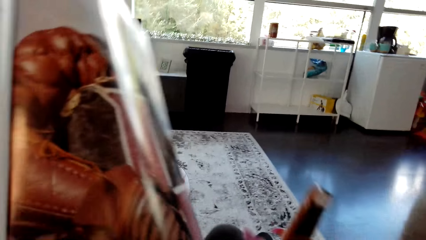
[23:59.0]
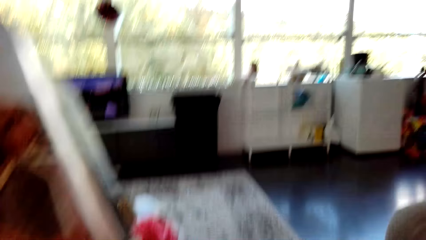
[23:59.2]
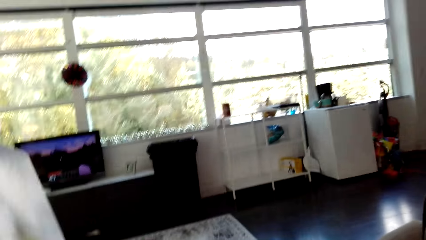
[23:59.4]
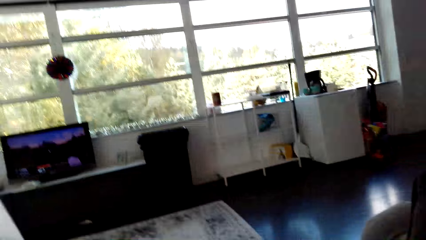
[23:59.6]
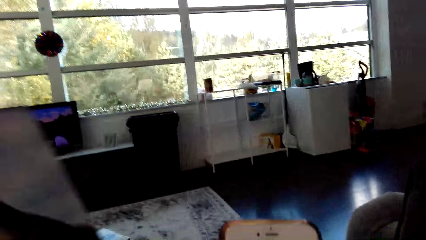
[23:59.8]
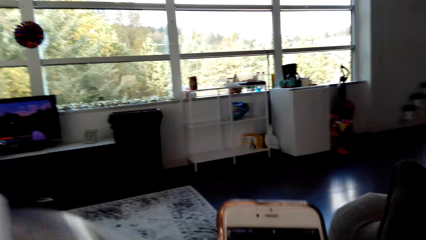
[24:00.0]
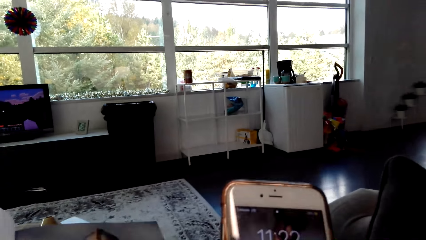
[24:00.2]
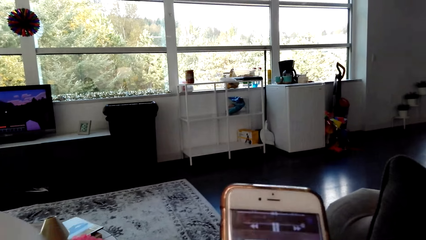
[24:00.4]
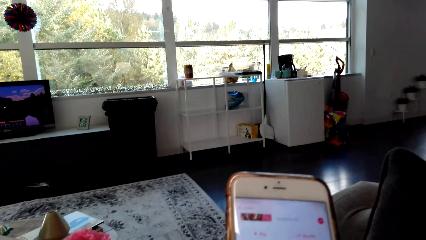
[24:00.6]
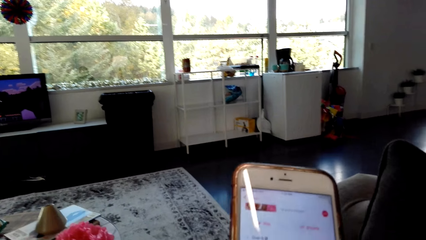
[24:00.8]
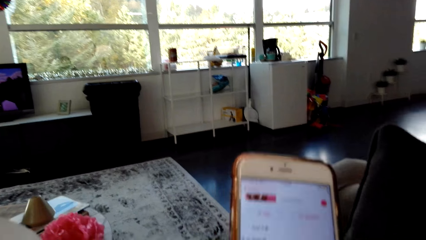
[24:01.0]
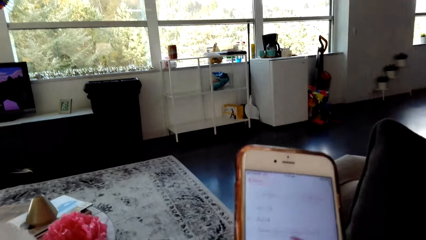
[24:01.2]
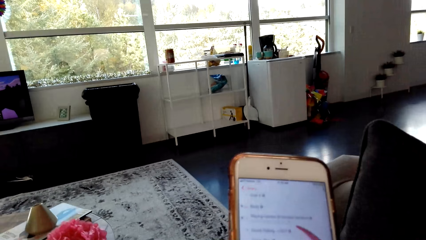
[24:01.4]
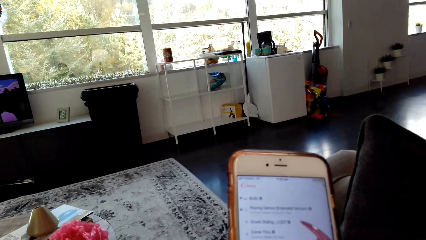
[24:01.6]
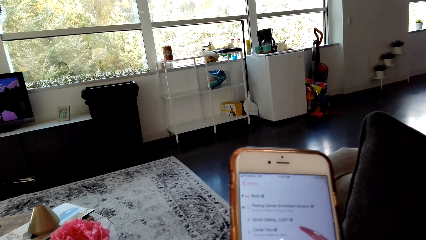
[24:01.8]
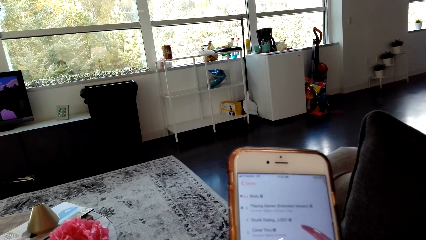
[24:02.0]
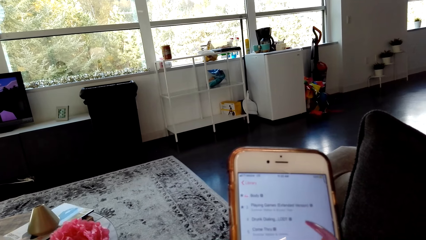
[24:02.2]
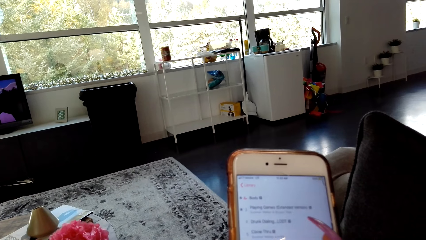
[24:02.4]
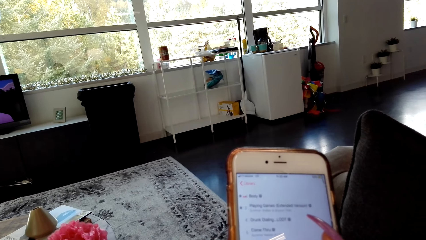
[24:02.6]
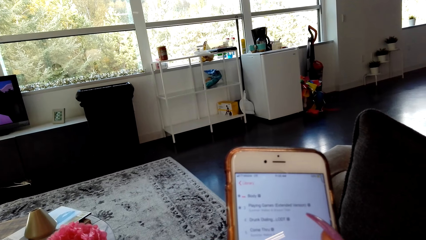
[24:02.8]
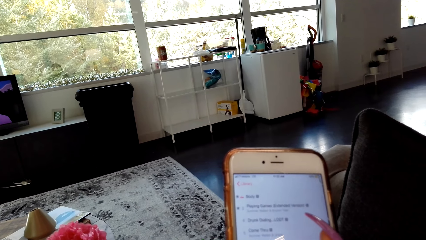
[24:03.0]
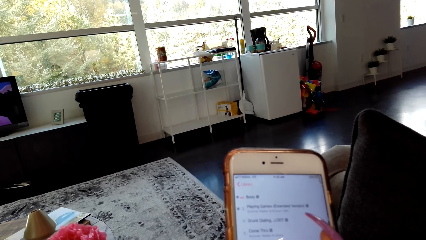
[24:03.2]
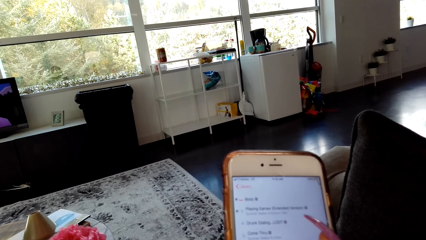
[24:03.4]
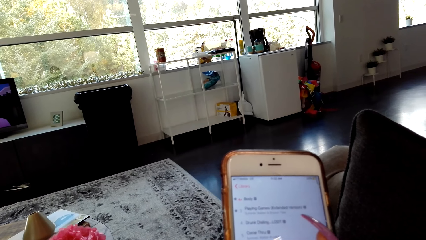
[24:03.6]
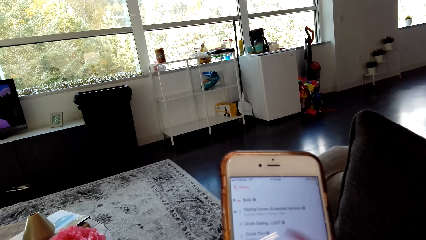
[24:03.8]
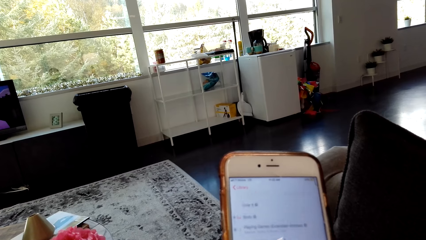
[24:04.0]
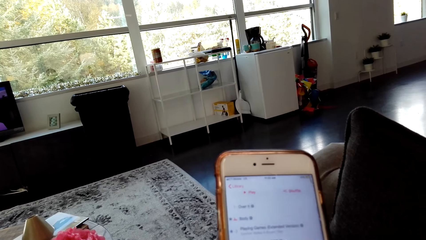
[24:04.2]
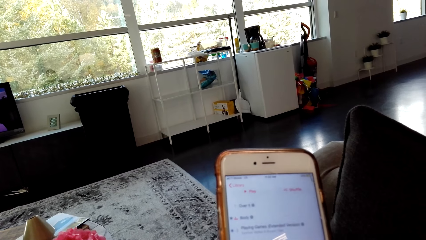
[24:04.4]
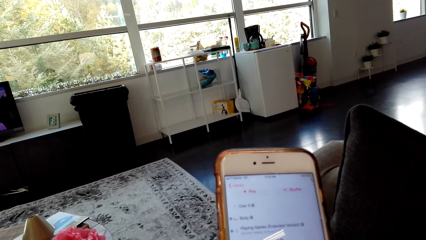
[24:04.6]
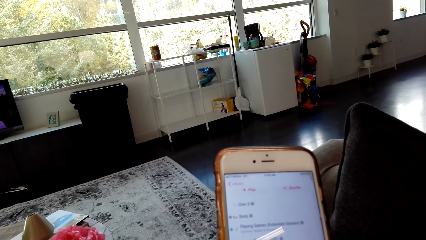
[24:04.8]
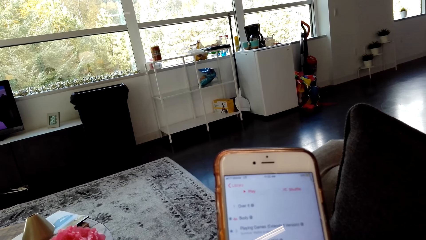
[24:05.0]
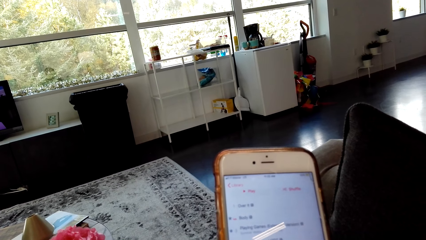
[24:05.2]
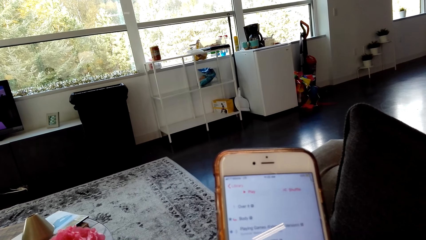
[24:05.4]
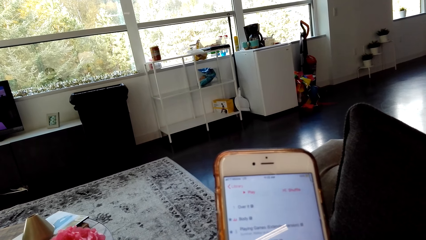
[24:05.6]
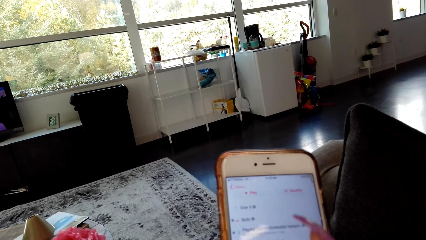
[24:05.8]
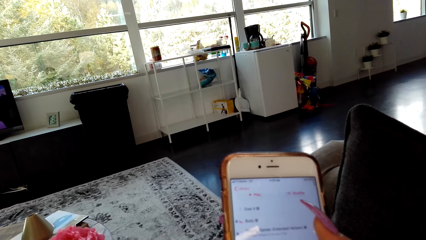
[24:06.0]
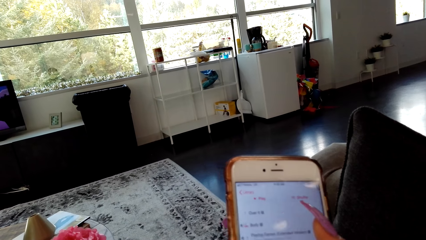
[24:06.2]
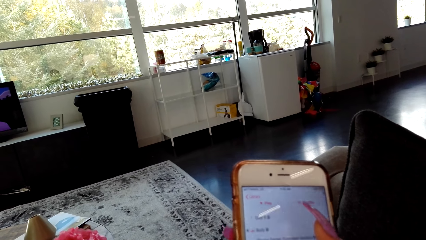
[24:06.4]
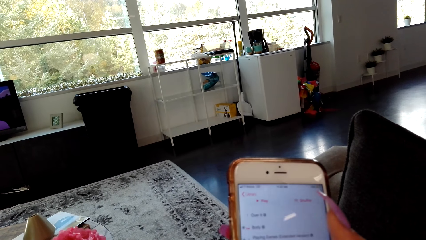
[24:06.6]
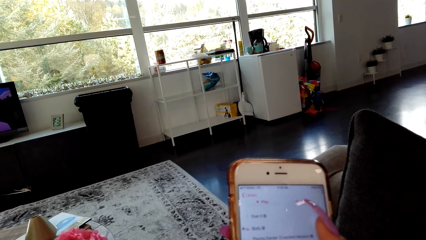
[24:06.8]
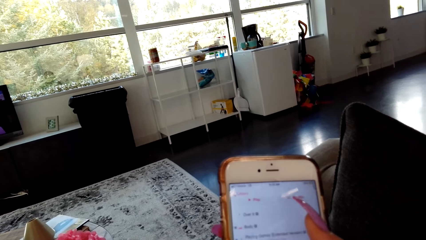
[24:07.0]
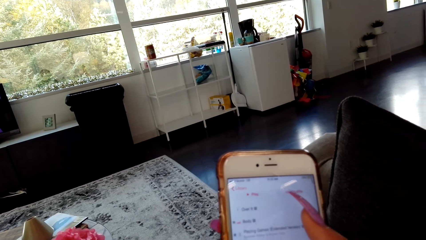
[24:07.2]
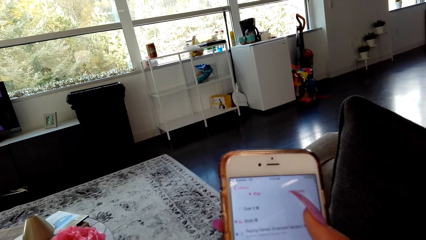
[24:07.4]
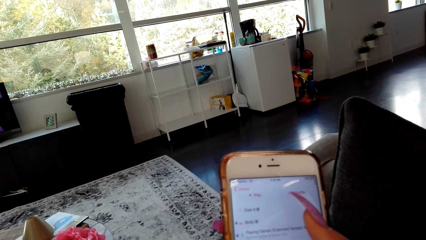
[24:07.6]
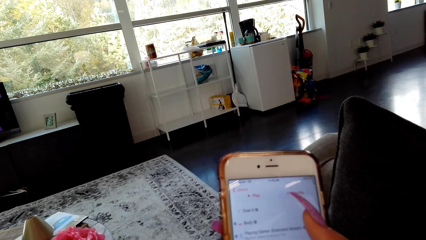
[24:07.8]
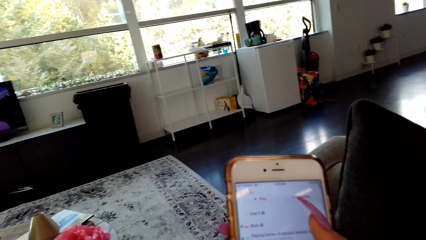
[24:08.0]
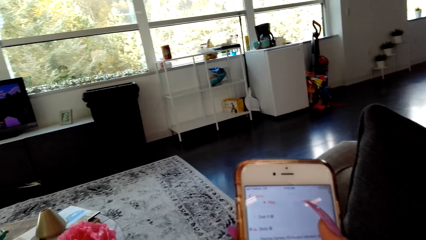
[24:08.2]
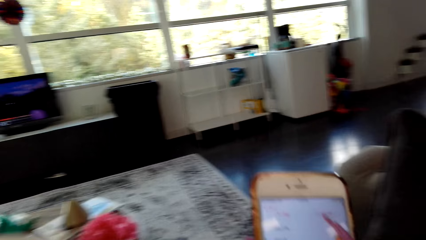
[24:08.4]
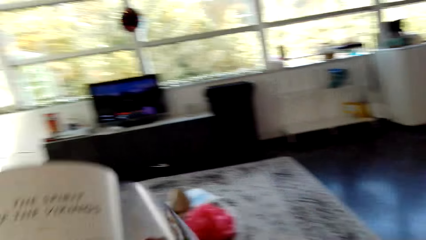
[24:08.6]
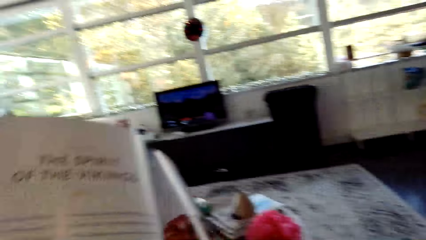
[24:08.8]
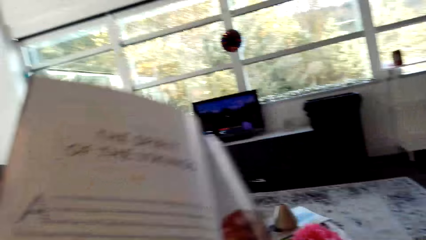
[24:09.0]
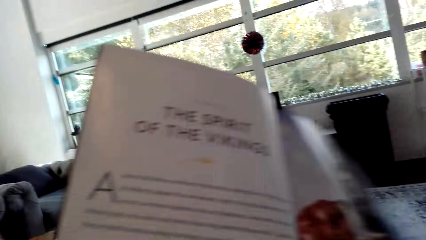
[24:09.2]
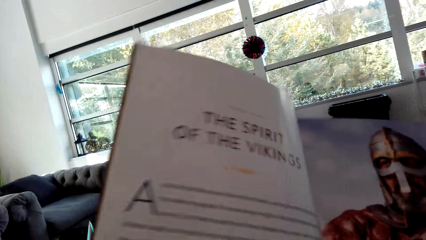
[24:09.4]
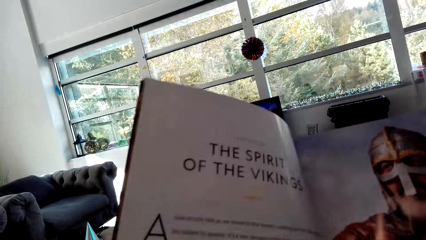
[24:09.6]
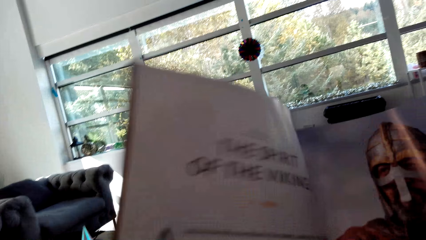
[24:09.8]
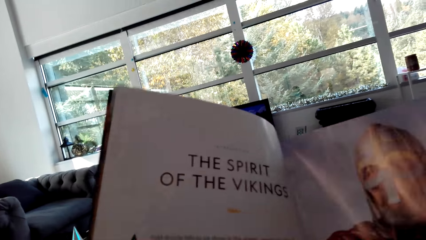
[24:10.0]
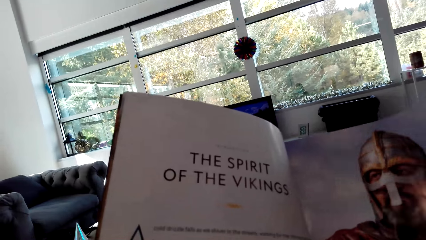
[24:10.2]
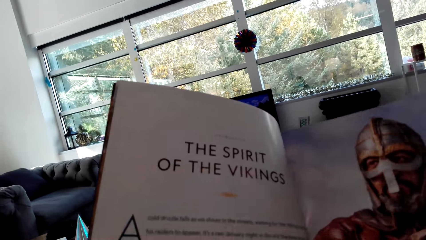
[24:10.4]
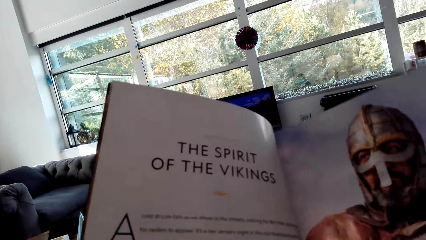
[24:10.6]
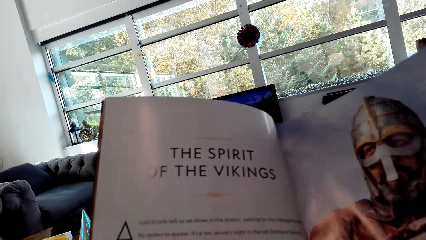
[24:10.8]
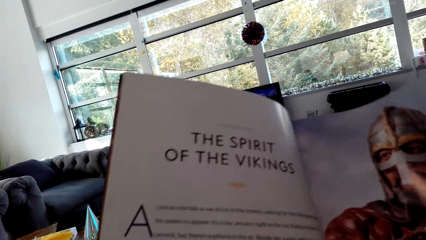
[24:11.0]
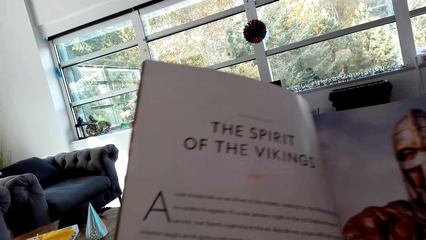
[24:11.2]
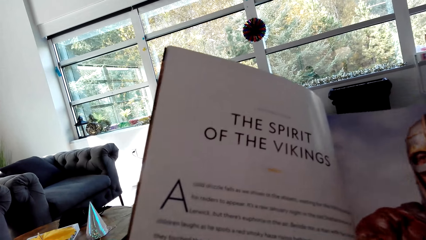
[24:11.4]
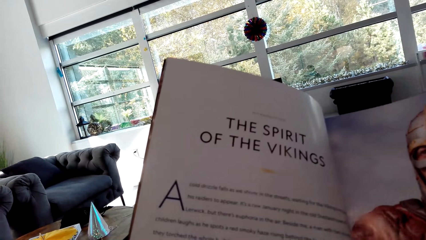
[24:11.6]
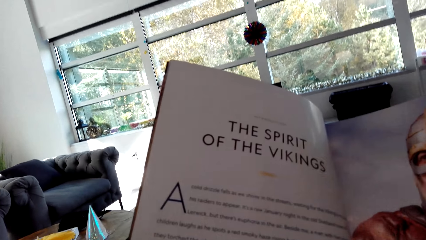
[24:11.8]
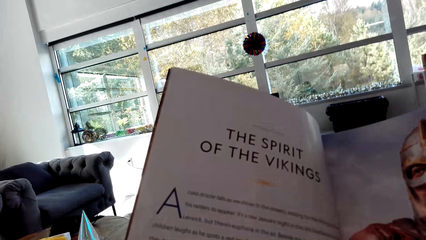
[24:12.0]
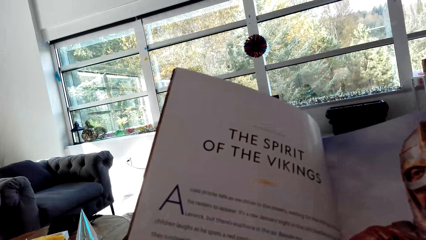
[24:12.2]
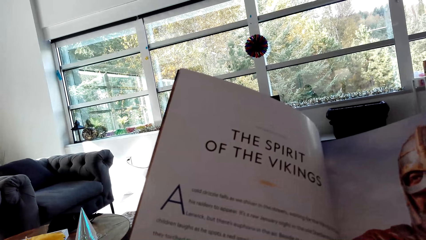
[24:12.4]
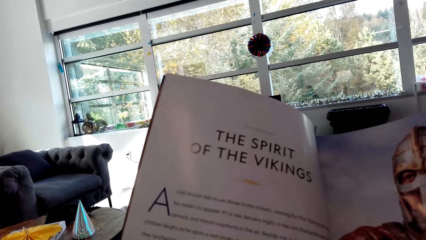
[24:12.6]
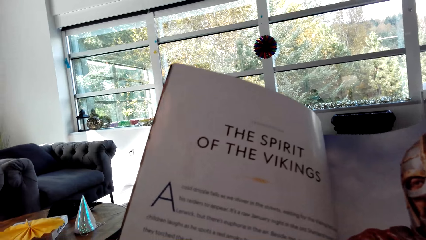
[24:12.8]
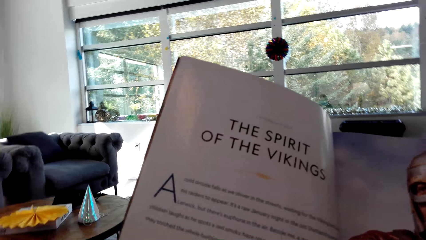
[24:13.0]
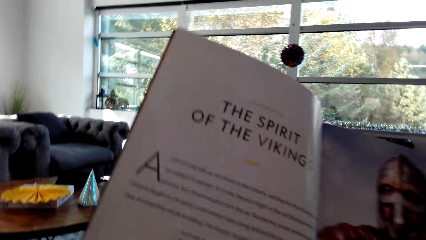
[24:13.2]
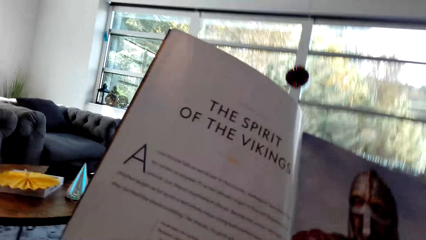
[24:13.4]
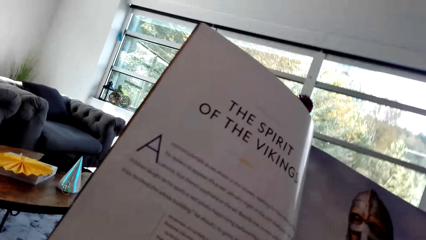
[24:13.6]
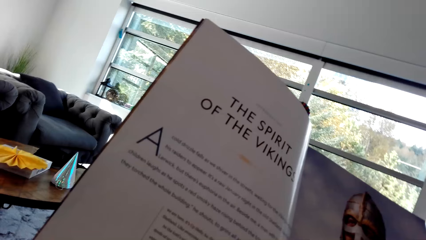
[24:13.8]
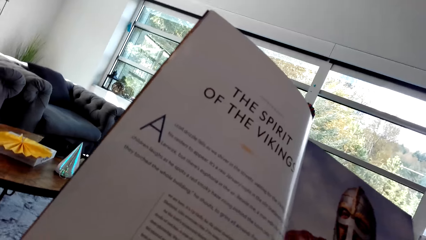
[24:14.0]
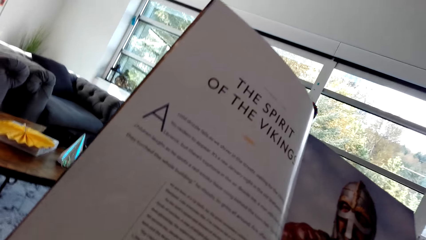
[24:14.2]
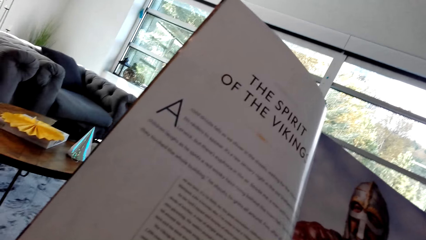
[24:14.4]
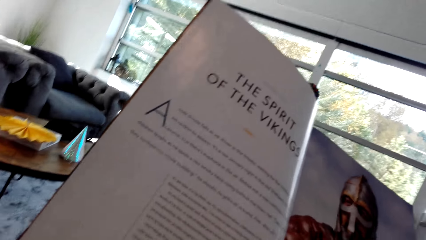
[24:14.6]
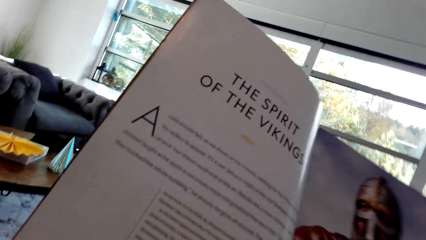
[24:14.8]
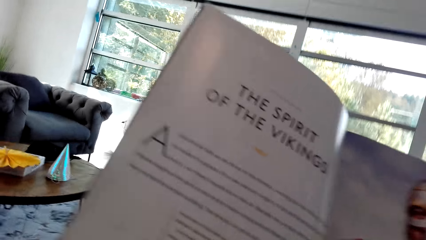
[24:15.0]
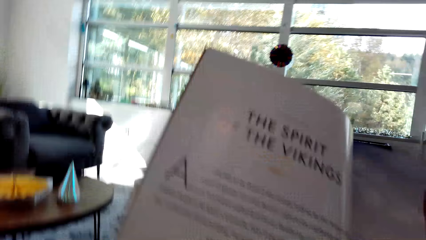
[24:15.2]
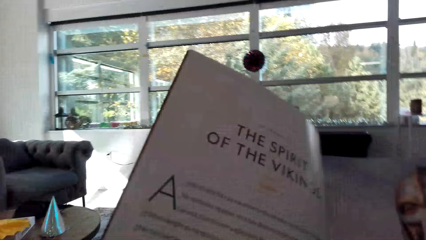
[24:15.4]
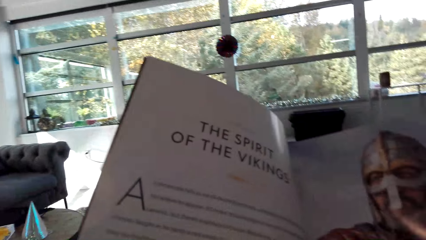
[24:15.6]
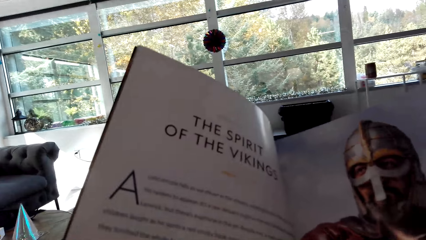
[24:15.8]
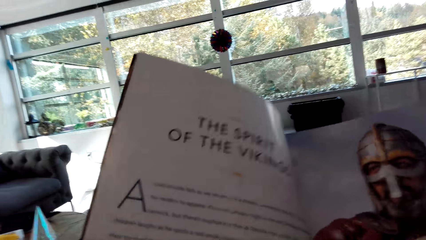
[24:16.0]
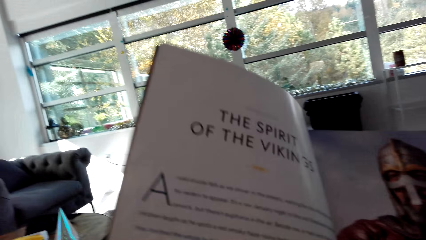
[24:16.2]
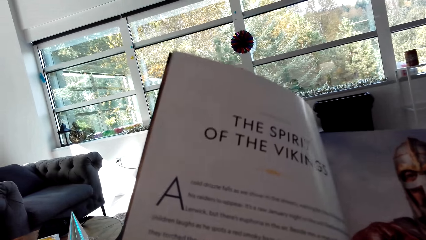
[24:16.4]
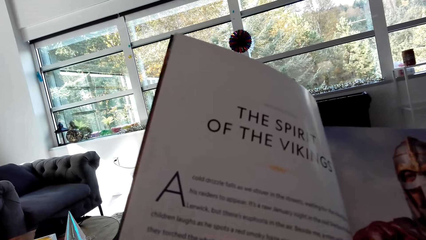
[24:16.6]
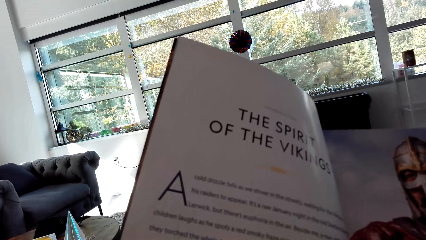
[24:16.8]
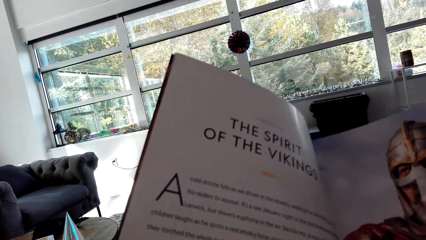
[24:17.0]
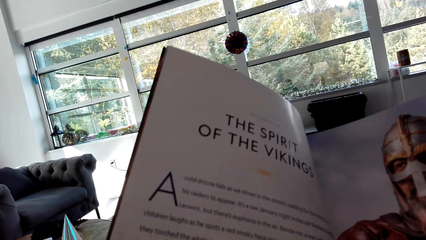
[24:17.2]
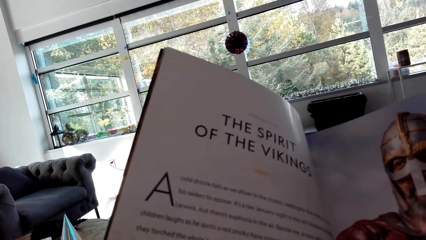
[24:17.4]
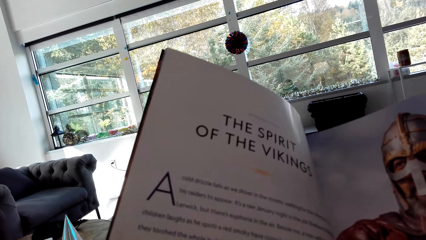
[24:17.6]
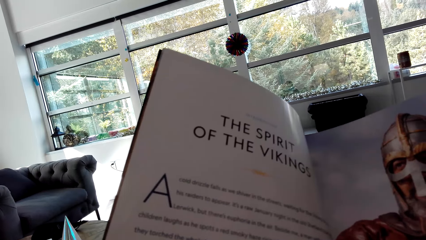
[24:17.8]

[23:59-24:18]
The camera wearer operates her phone. They continue to read the magazine.
